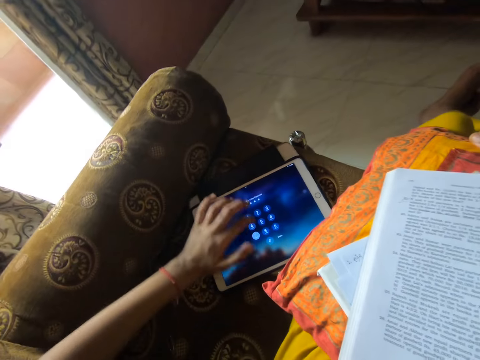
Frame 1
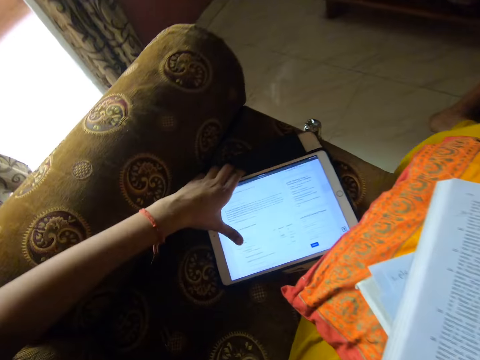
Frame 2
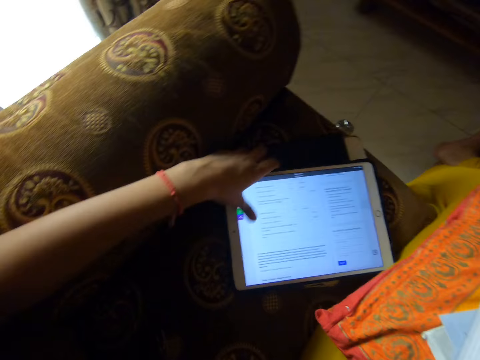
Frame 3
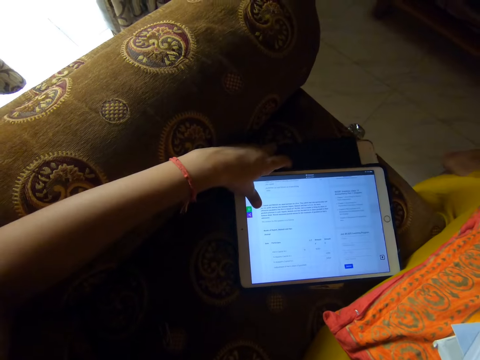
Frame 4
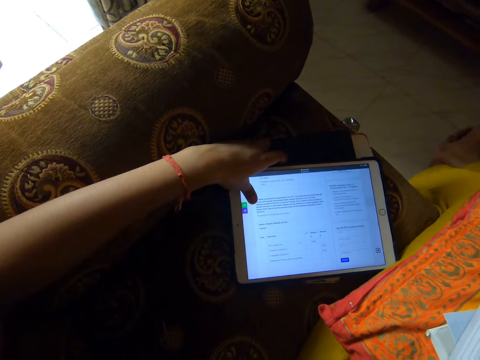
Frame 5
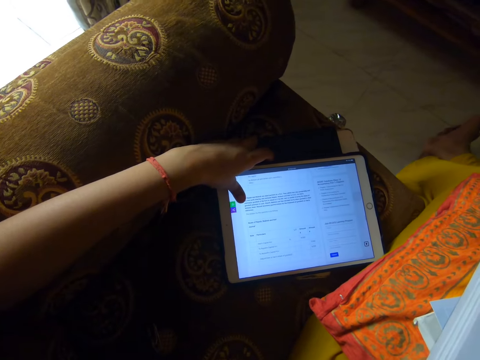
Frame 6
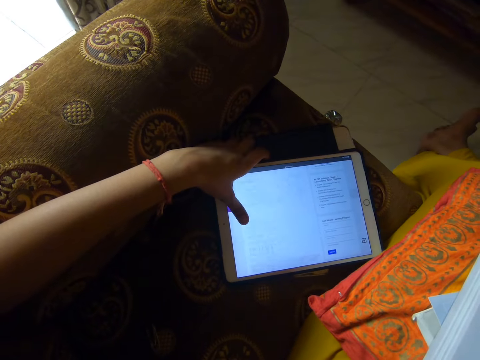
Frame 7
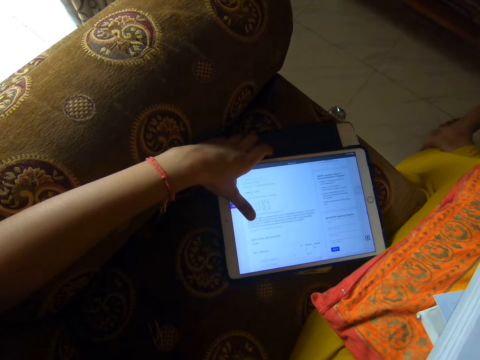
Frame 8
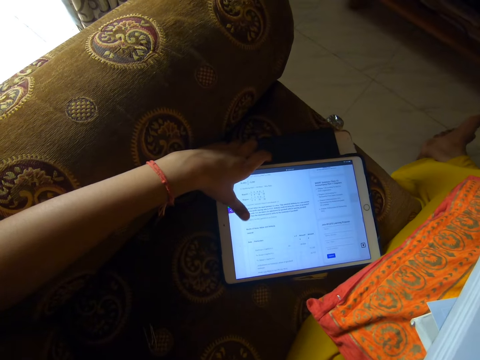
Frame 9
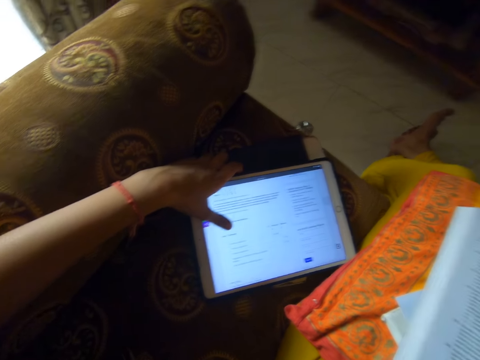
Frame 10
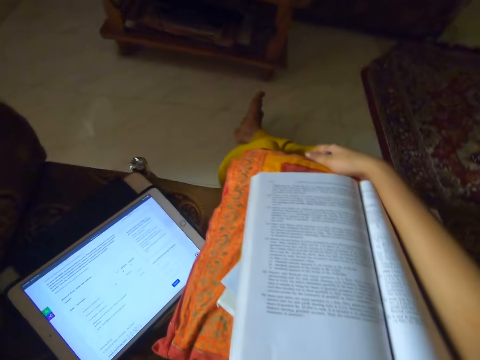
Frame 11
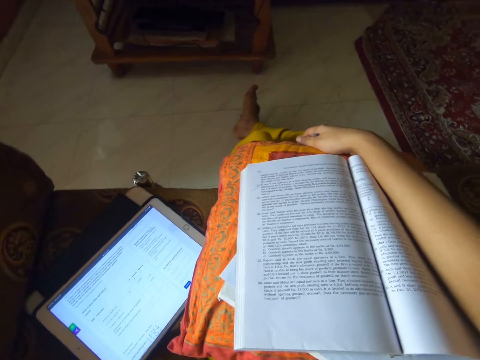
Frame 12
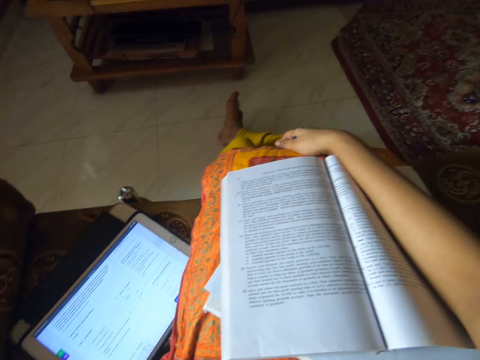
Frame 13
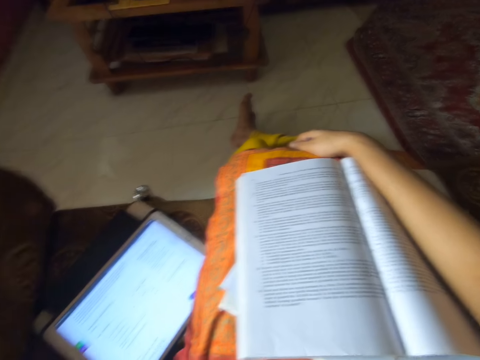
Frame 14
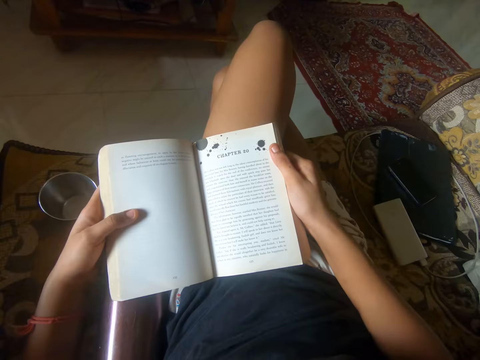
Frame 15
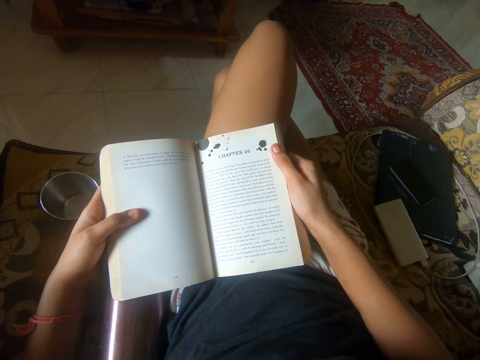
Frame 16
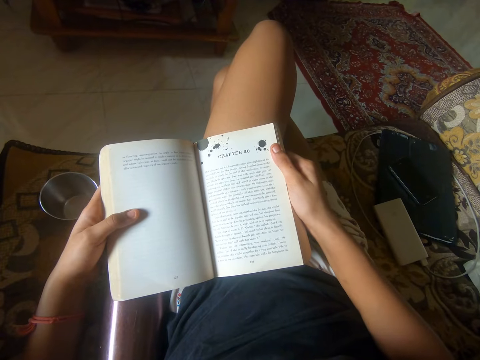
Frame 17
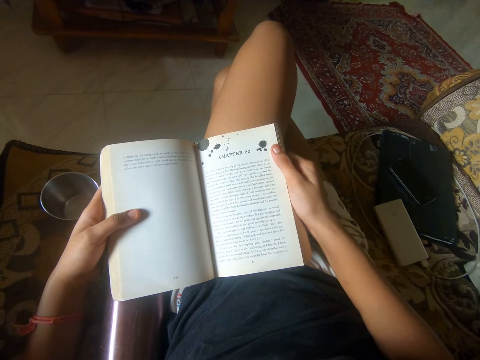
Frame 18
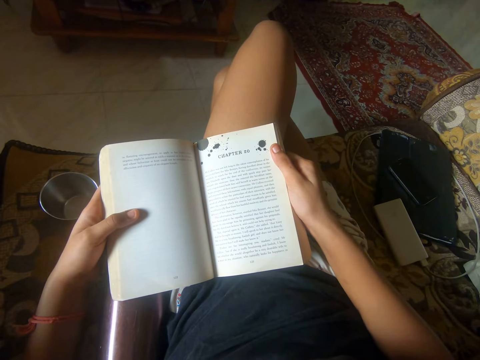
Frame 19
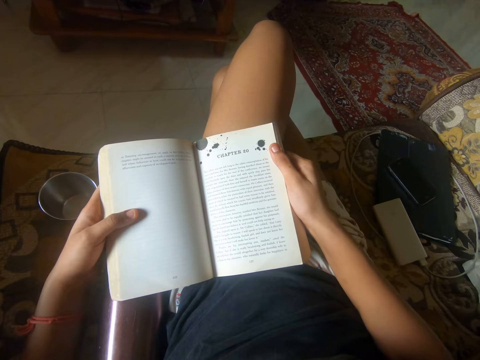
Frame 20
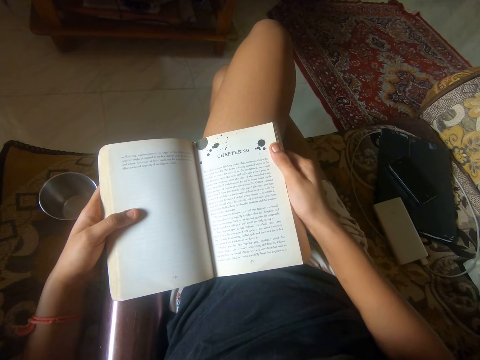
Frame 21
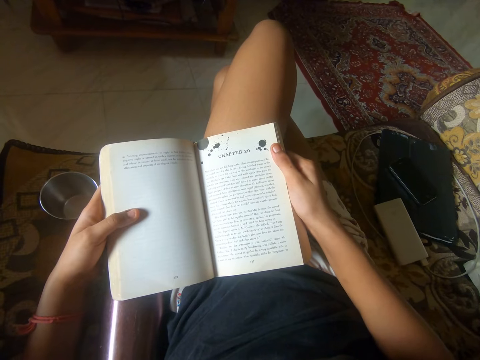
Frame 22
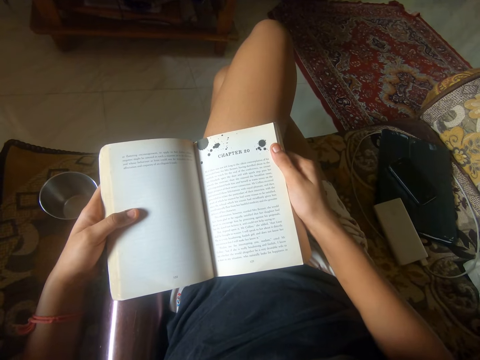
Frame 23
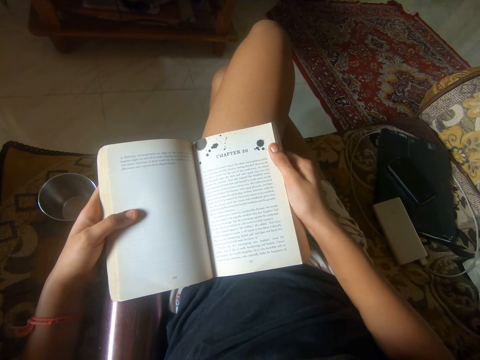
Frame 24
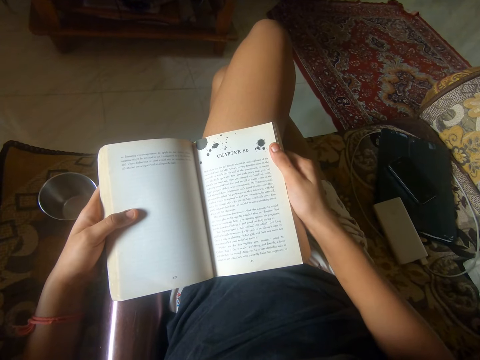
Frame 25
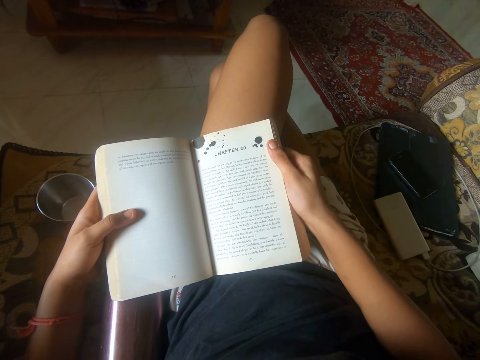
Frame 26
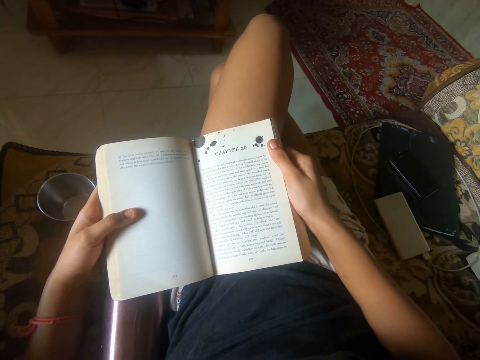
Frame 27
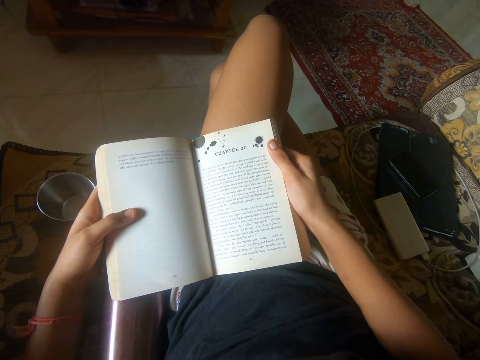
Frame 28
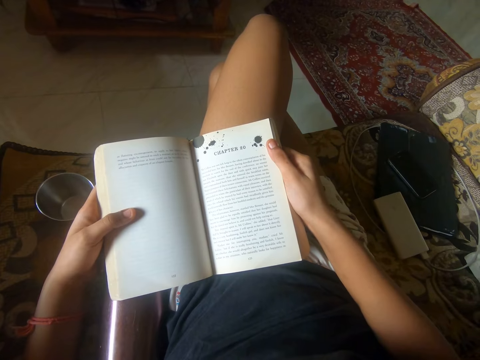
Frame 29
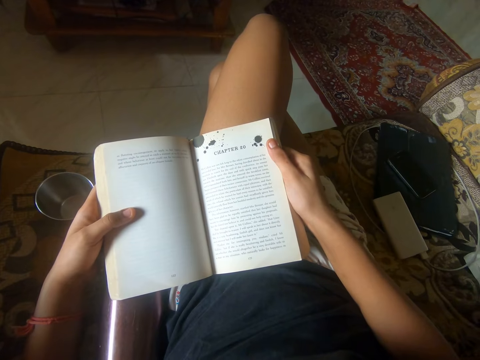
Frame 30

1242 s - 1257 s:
The camera wearer inputs passwords. She unlocks her tablet. She scrolls her tablet. She looks around. She looks at the book. She opens the book. She reads some writings from the book.

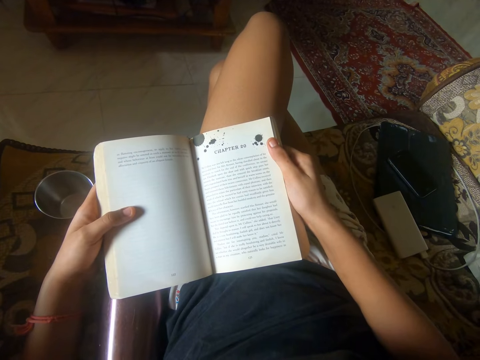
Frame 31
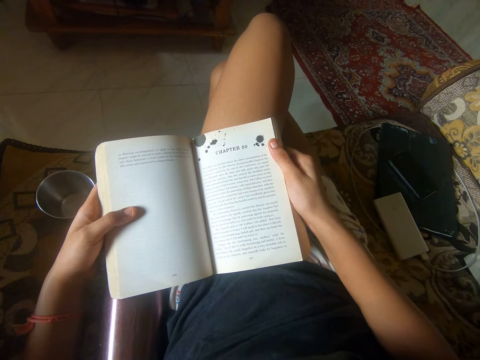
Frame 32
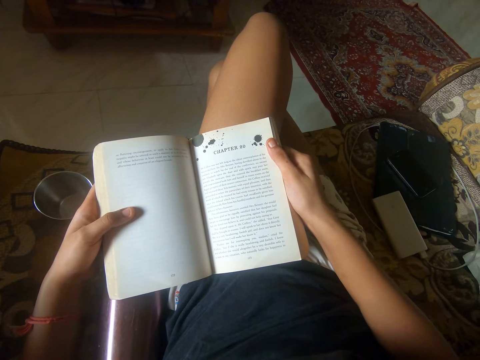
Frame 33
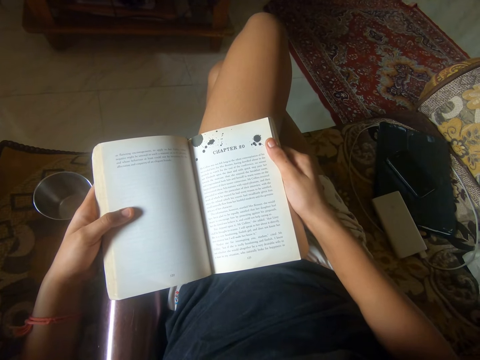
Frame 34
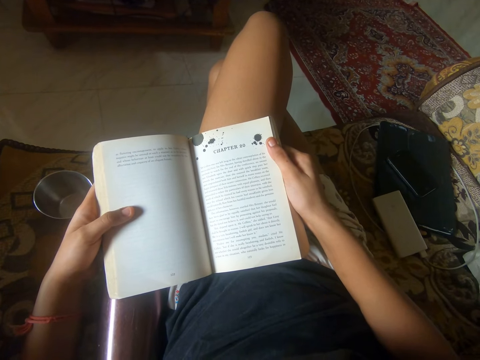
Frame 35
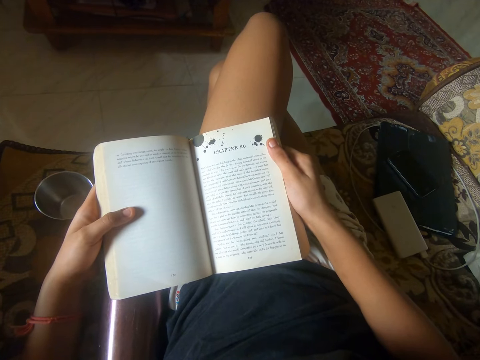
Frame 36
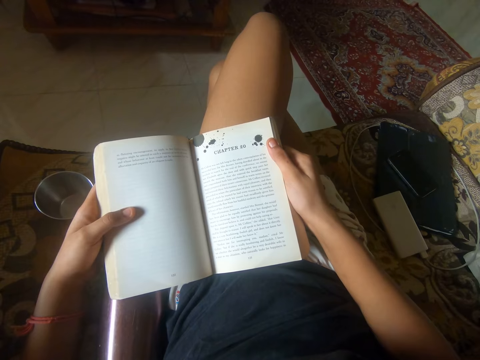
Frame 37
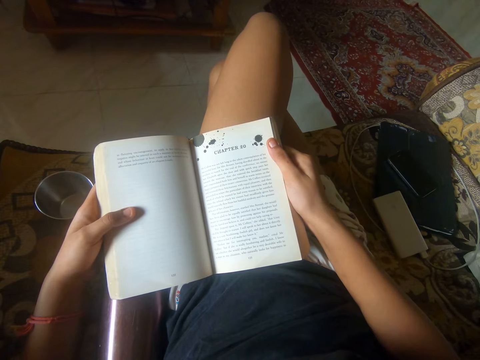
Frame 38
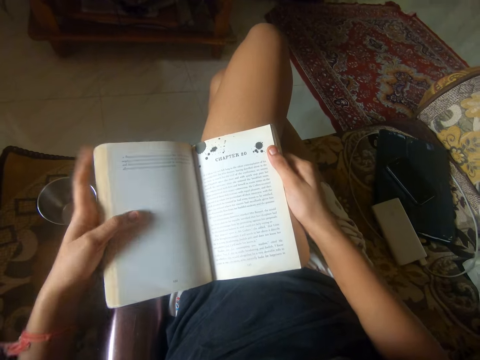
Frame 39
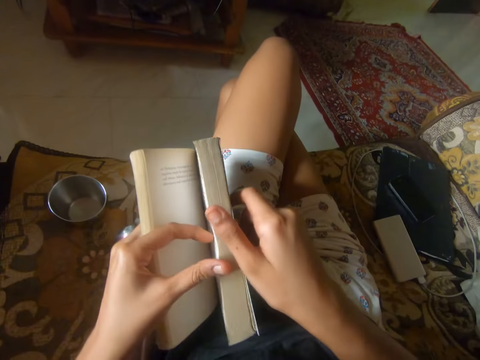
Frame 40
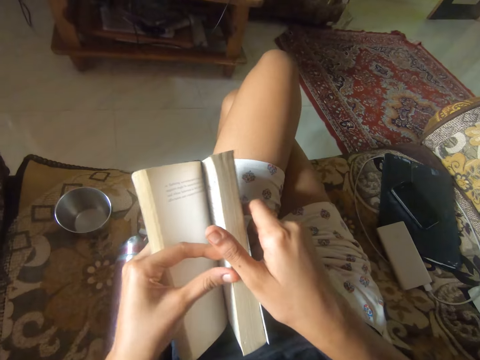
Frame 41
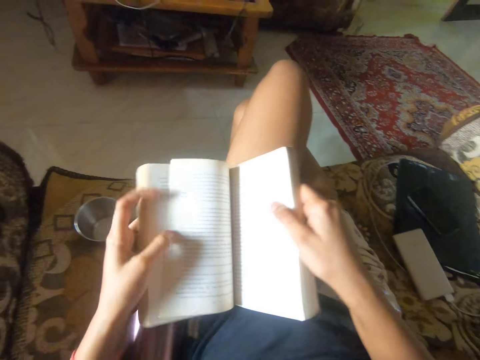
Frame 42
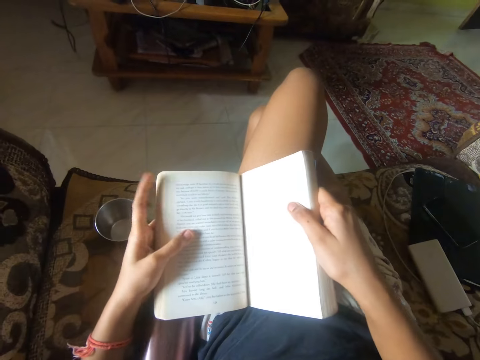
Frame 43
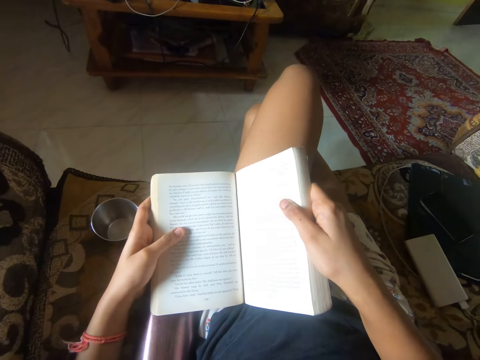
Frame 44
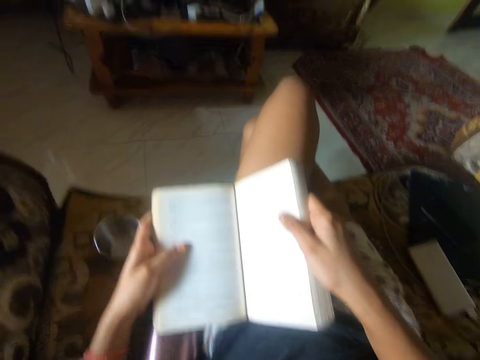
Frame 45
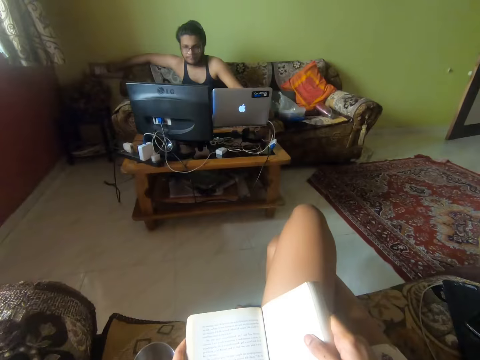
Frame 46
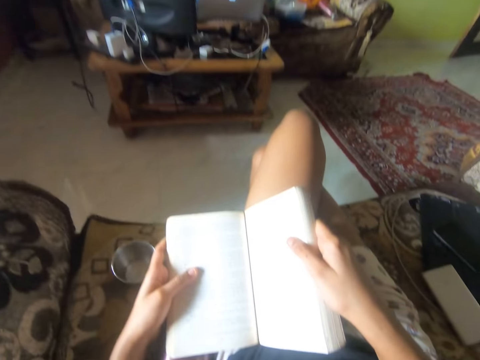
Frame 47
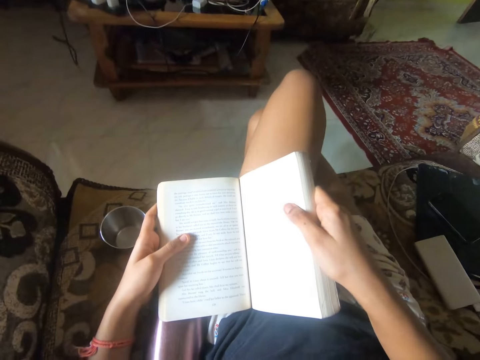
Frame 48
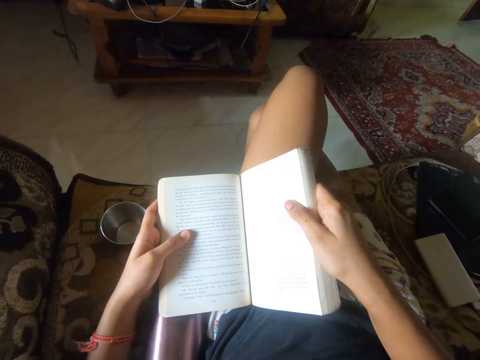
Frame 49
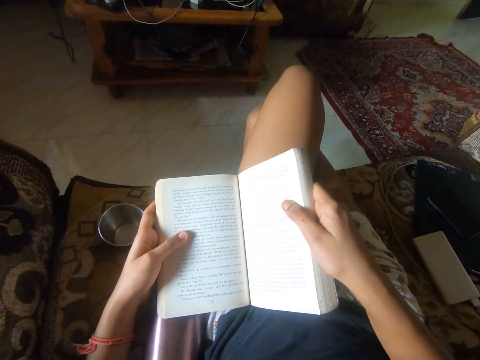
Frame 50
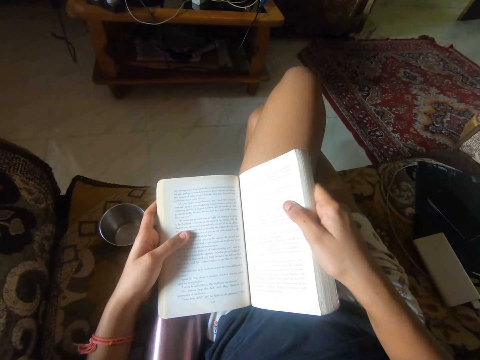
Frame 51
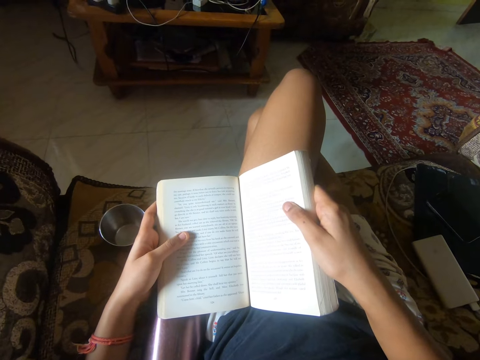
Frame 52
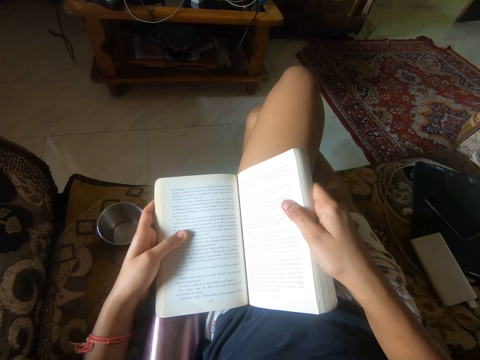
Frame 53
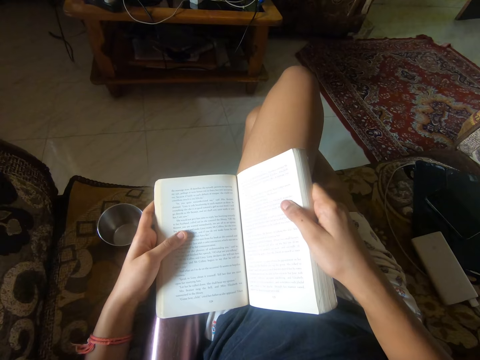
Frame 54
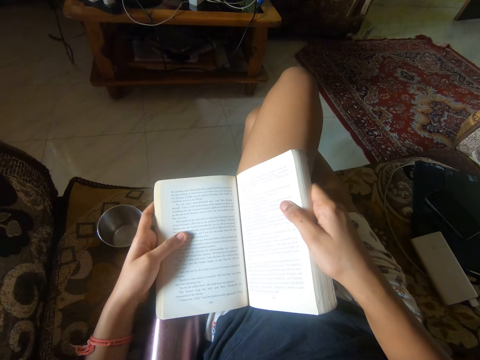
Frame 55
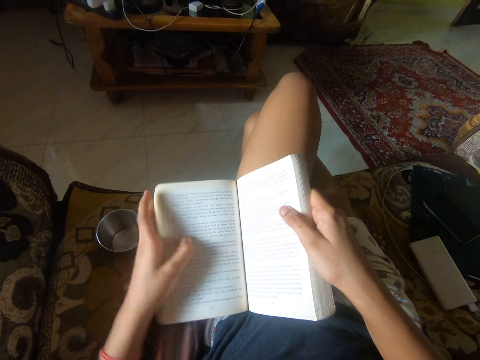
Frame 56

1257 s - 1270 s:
The camera wearer flips a page of the book. They read some writings from the book. They look at a man. The camera wearer looks at the book. They read some writings from the book.
